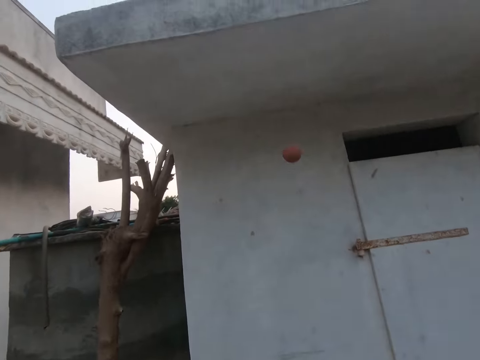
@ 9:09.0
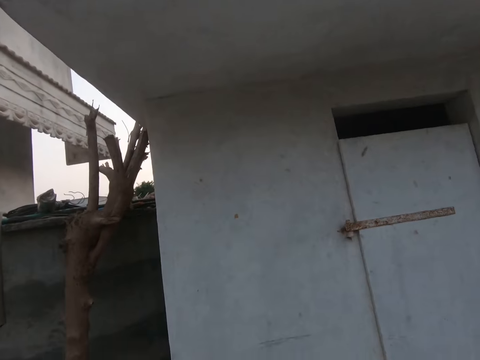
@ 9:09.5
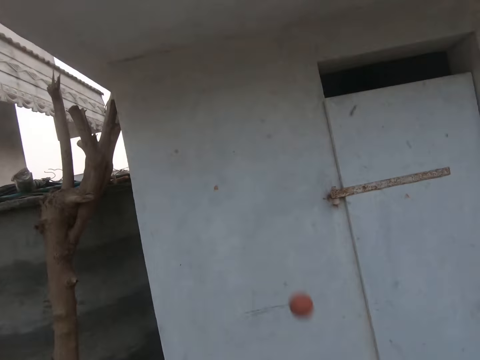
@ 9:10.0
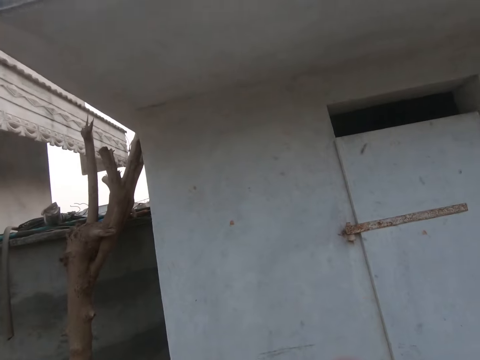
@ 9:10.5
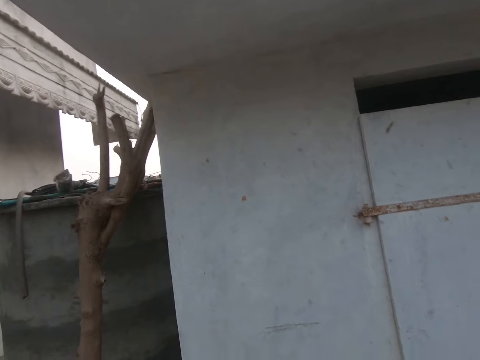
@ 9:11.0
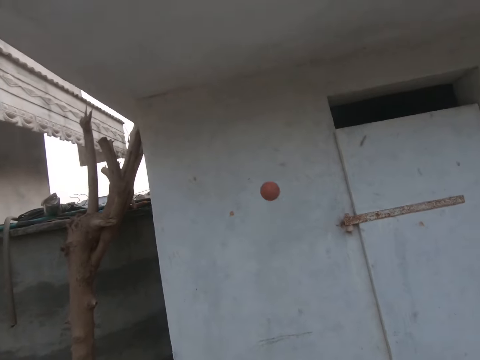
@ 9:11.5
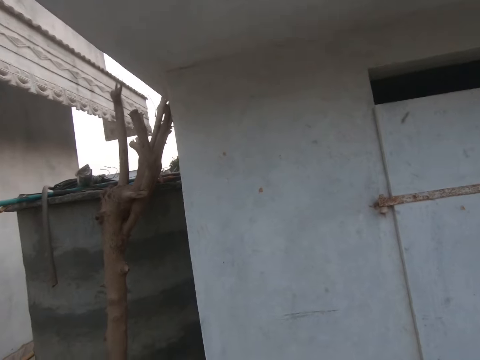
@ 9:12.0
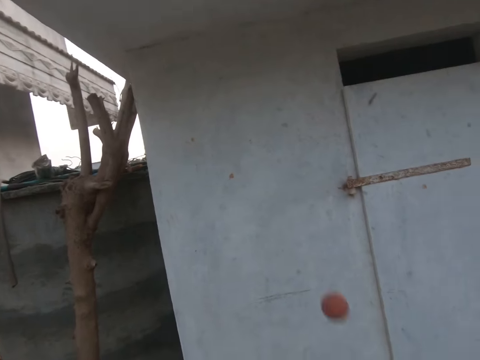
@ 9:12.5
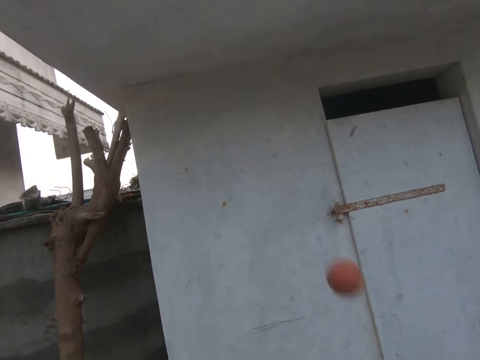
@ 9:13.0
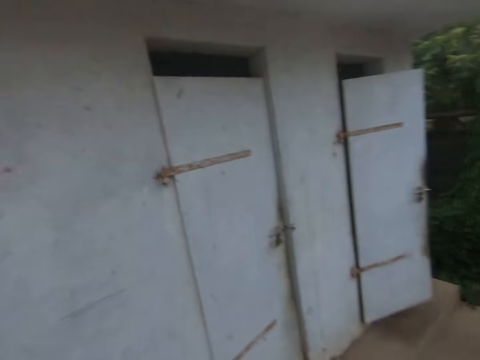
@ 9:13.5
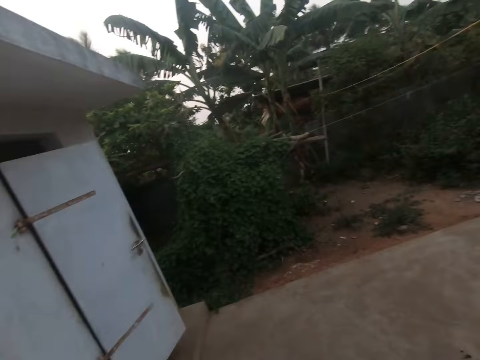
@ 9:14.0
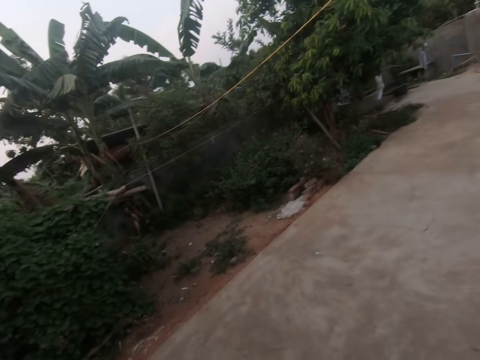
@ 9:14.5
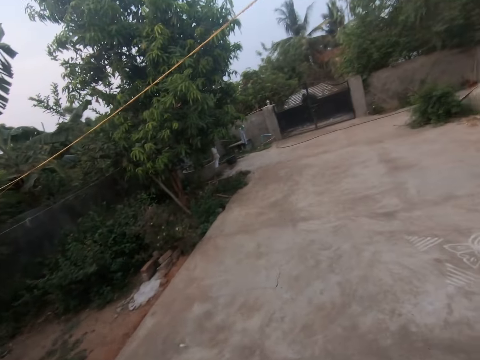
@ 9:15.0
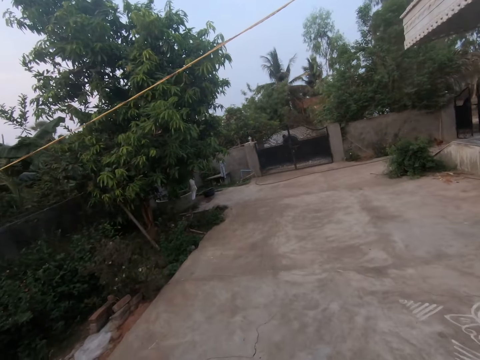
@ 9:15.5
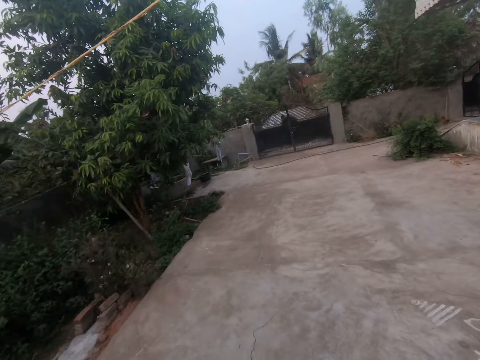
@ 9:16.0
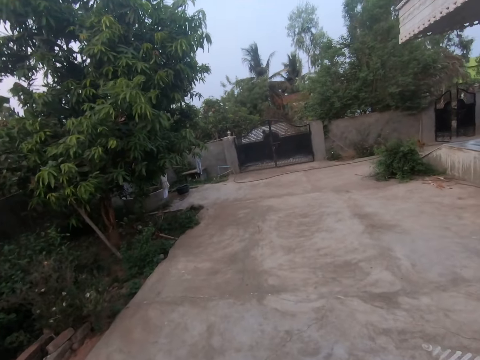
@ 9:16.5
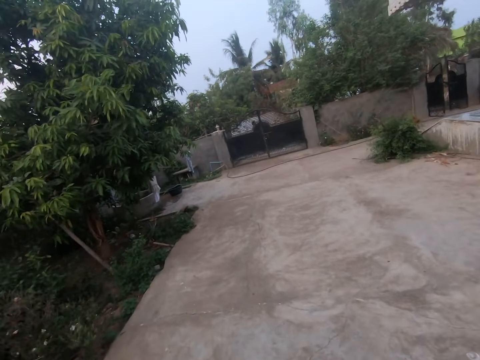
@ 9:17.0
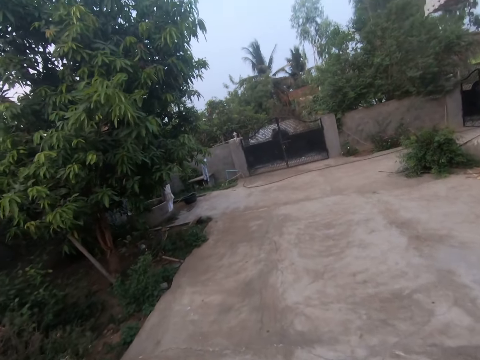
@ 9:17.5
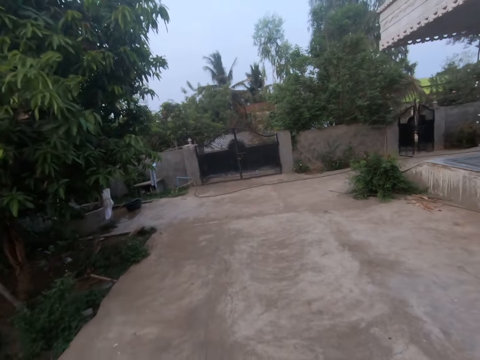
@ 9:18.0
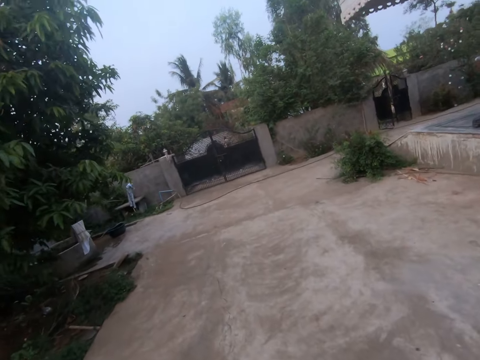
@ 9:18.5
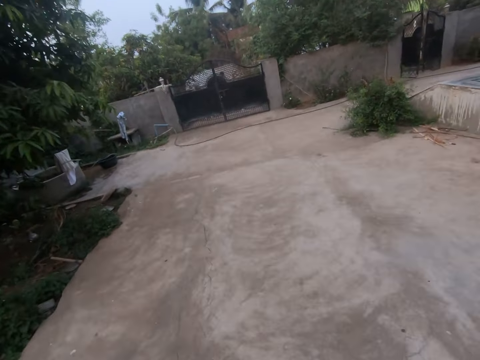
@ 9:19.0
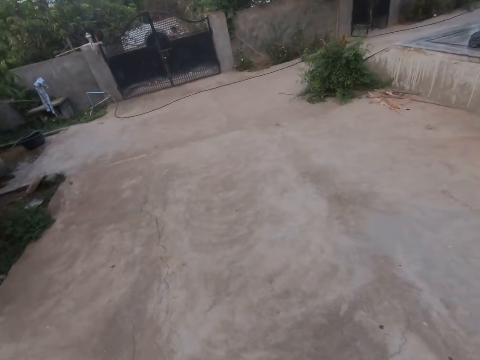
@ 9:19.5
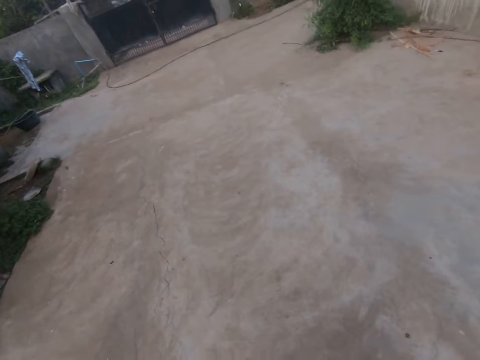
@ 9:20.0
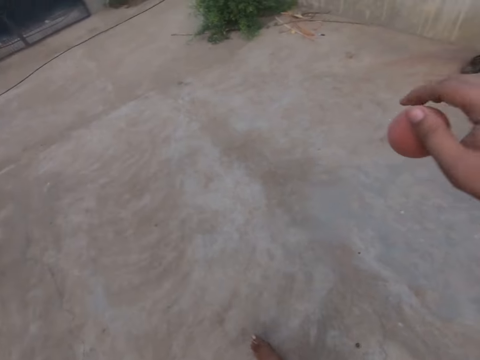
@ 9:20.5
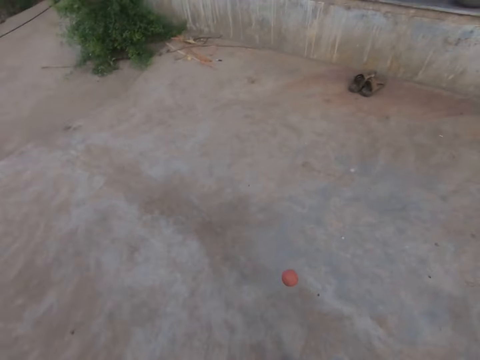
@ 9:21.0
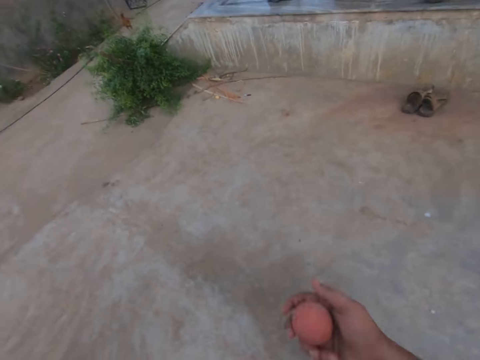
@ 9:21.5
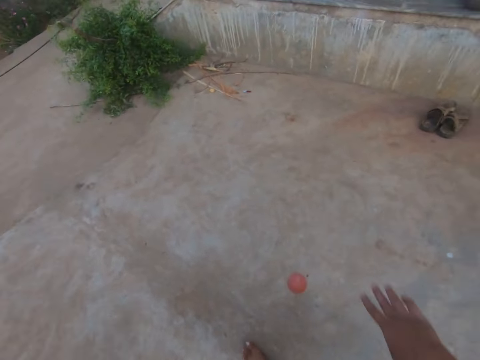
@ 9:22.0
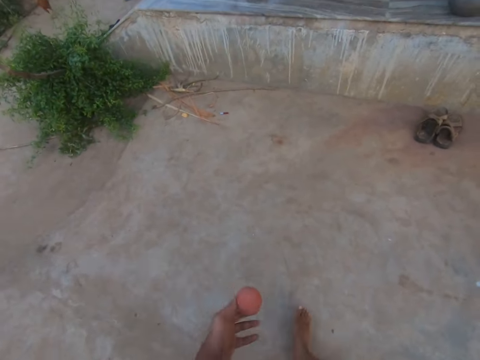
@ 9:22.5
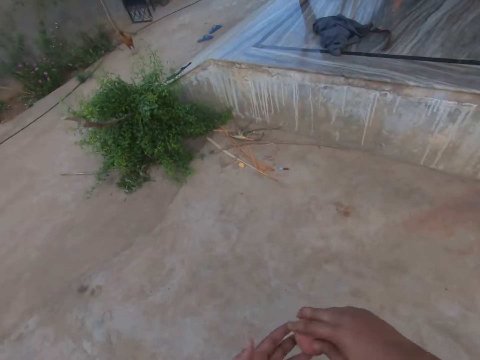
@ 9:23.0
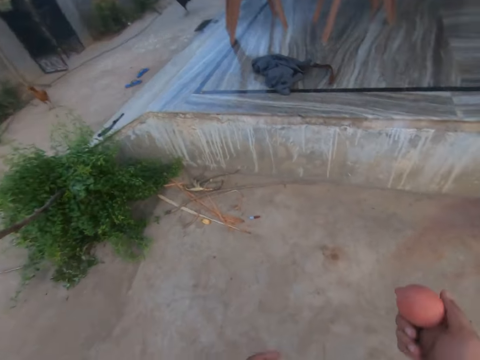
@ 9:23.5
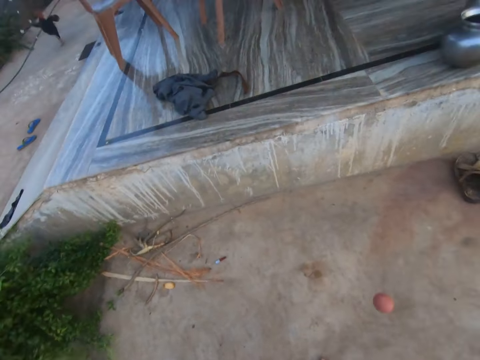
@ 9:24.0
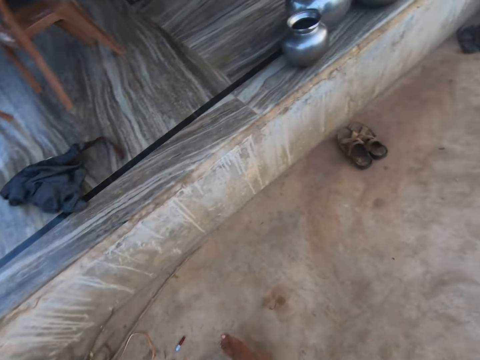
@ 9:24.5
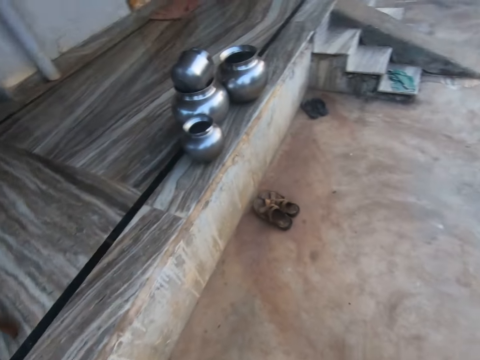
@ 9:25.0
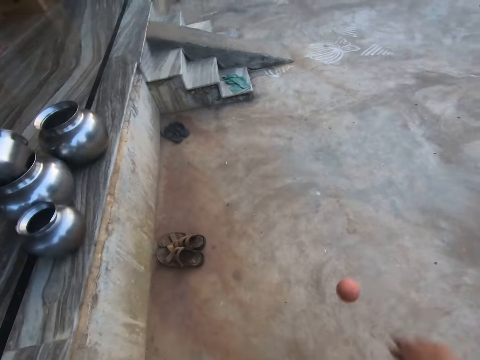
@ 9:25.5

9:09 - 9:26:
The camera wearer throws the ball to the wall with his hands. He catches the ball with his hands. He throws the ball to the wall with his hands. He catches the ball with his hands. He throws the ball to the wall with his hands. He catches the ball with his hands. He throws the ball to the wall with his hands. He catches the ball with his hands. He turns around. He walks towards the gate. He bounces the ball on the floor. He catches the ball. He dribbles the ball. He catches the ball with both hands.

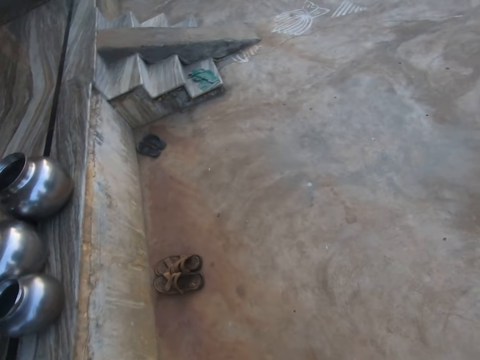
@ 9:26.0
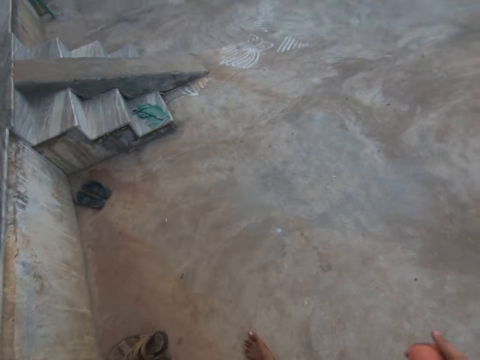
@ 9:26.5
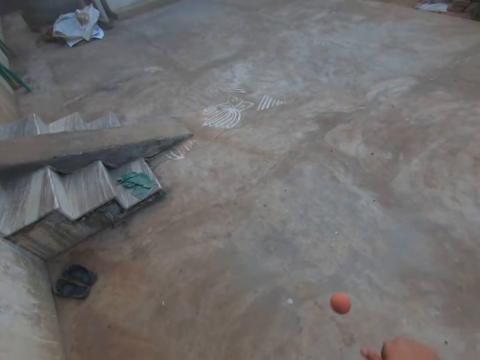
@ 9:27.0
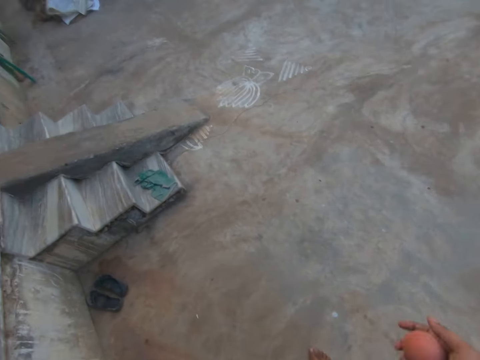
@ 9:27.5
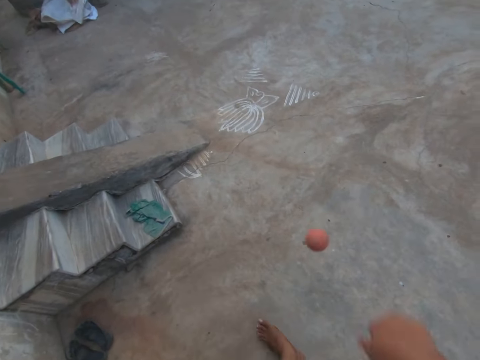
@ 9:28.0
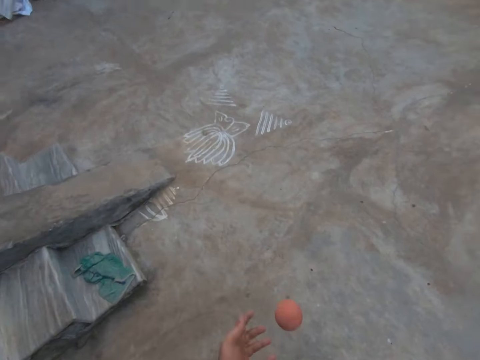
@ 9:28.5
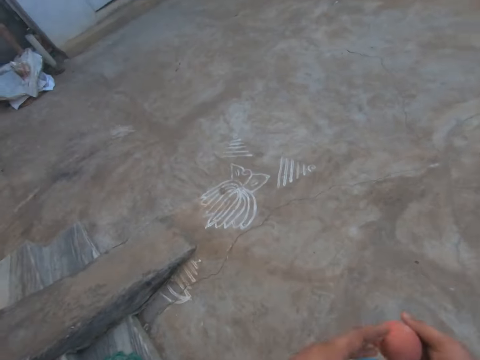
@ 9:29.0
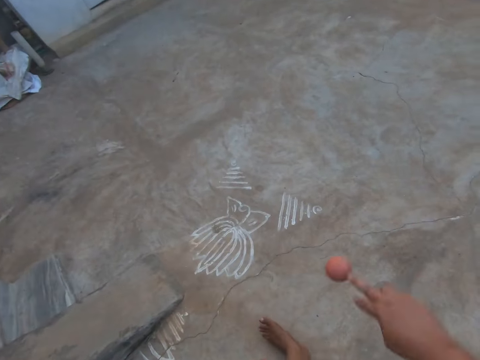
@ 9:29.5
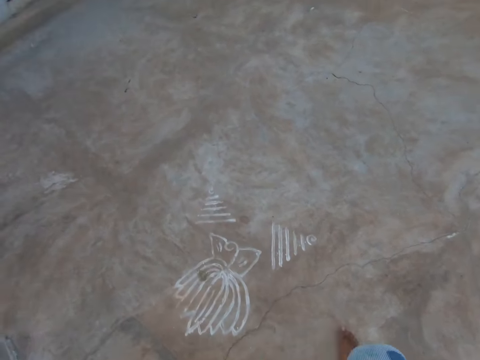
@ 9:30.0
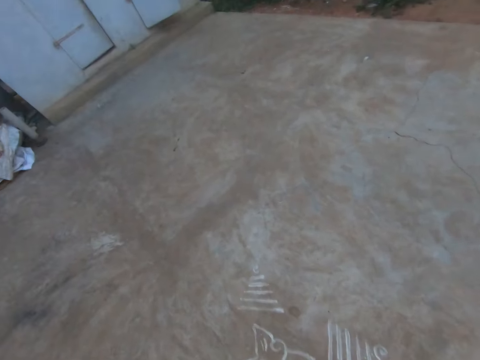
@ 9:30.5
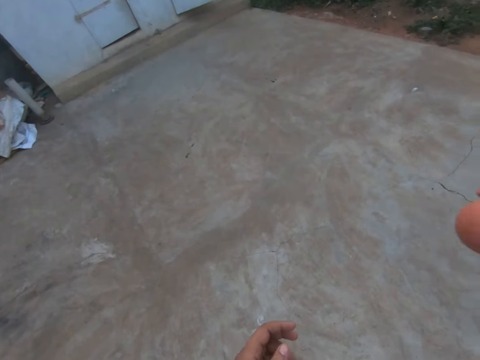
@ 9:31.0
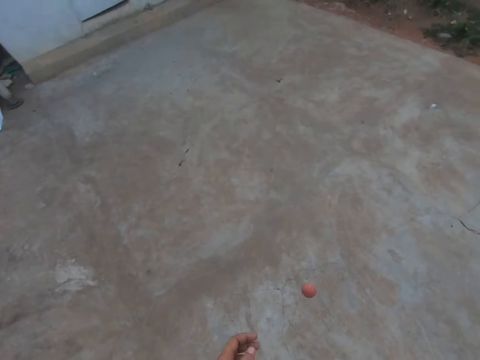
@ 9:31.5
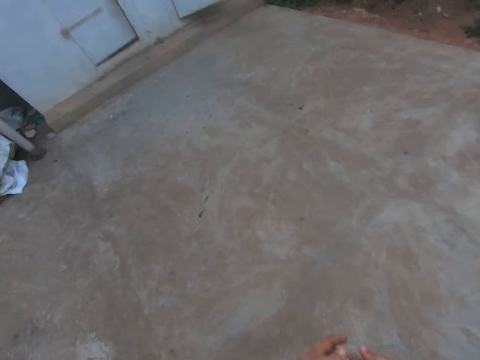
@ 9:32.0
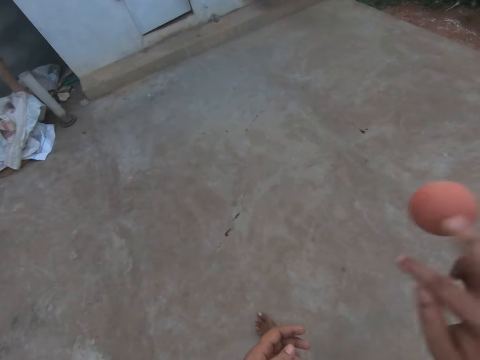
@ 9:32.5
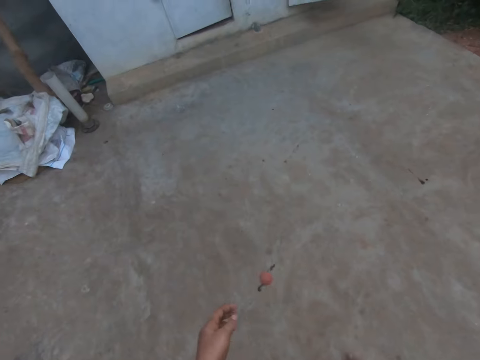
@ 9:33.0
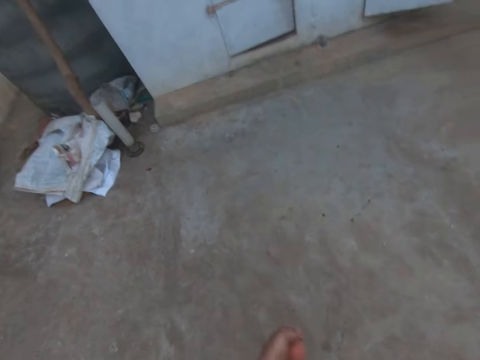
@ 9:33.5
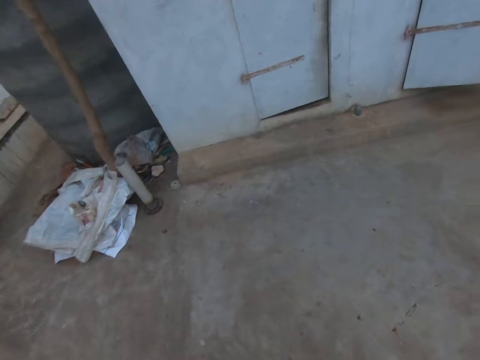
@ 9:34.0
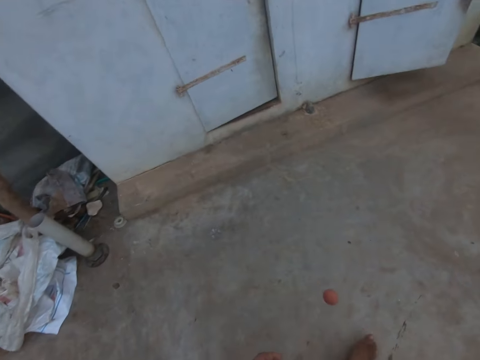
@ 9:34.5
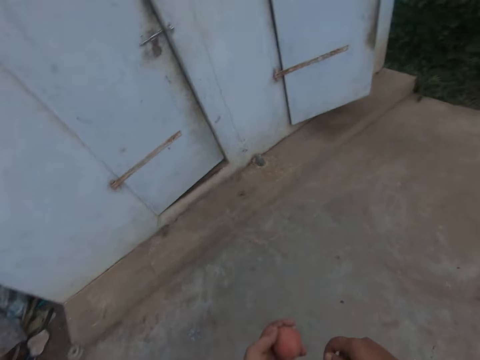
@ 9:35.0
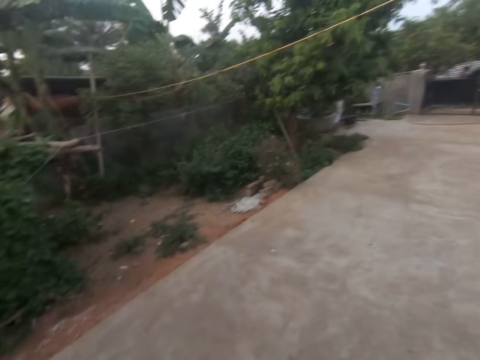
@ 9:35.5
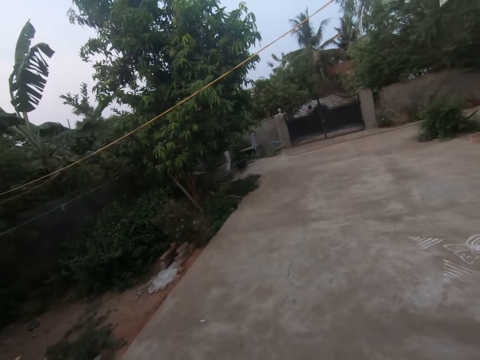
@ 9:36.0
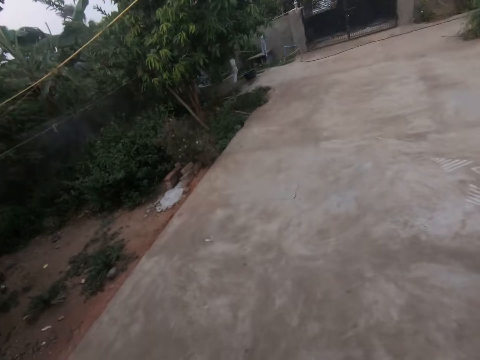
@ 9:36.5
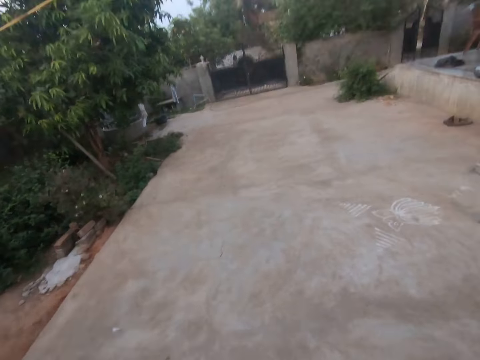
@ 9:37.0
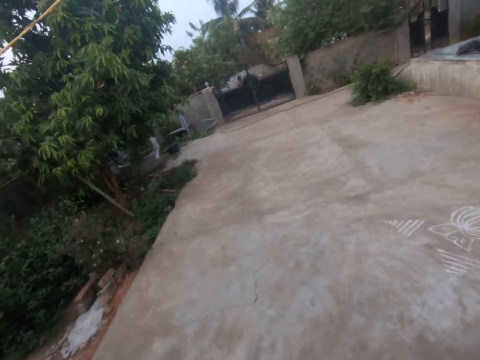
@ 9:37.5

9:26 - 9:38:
The camera wearer dribbles the ball. They catch the ball. They dribble the ball. They catch the ball. They walk towards the wall. They turn around.
